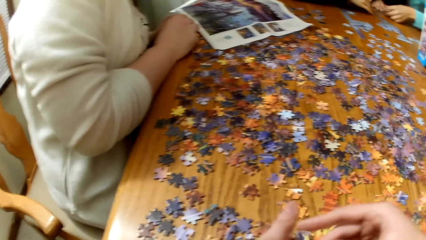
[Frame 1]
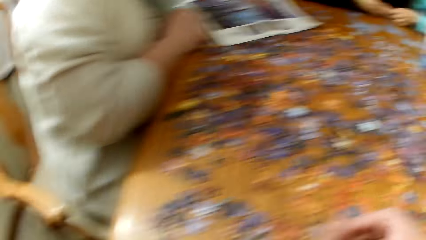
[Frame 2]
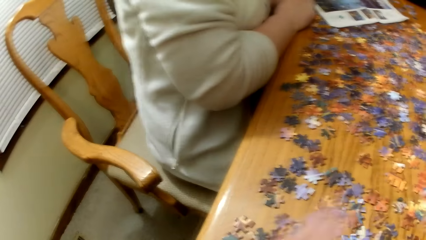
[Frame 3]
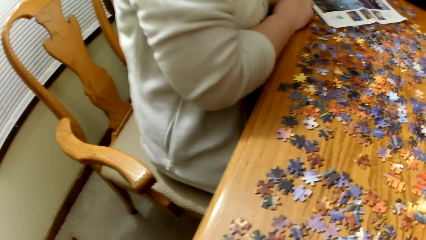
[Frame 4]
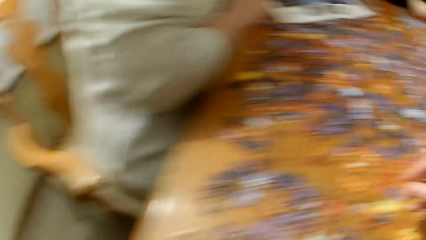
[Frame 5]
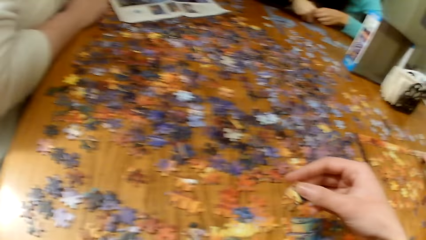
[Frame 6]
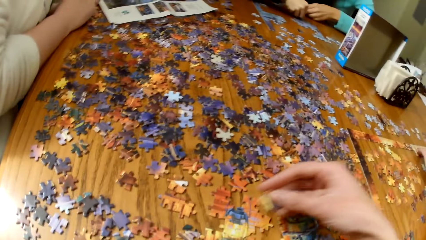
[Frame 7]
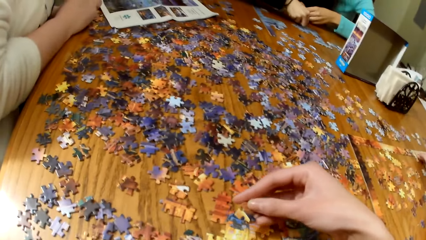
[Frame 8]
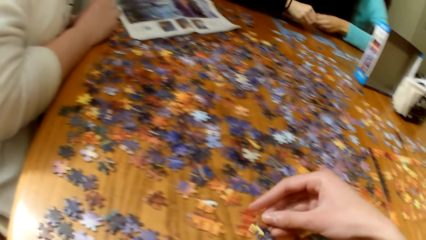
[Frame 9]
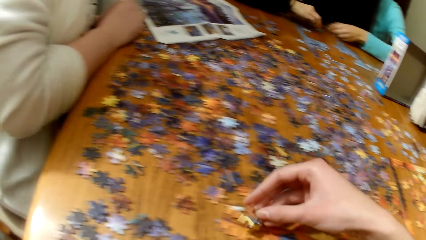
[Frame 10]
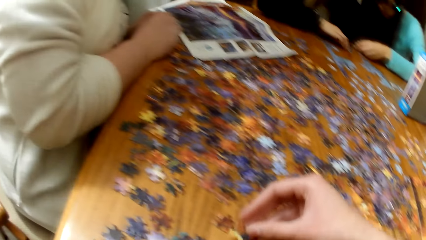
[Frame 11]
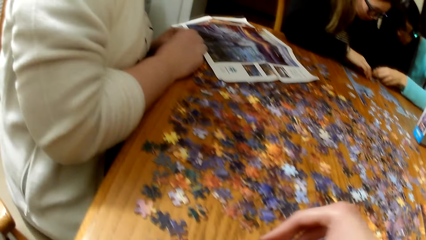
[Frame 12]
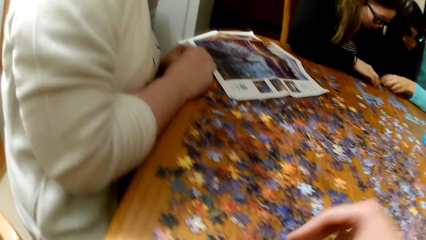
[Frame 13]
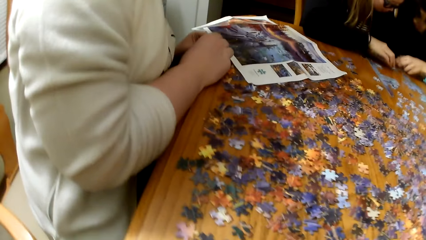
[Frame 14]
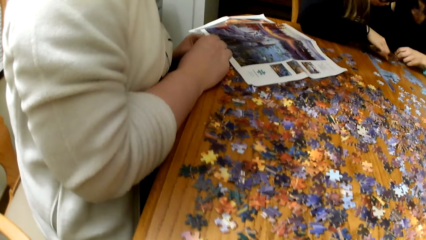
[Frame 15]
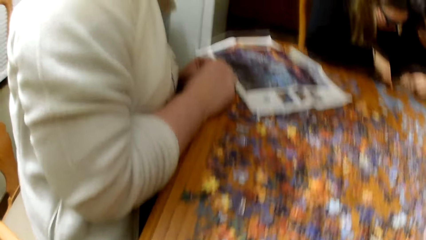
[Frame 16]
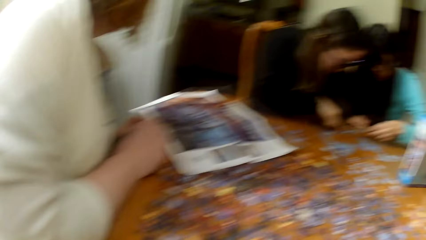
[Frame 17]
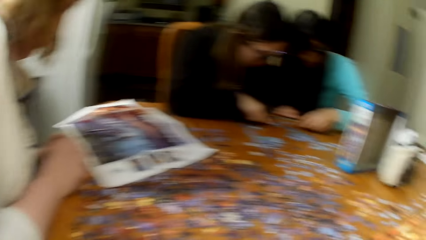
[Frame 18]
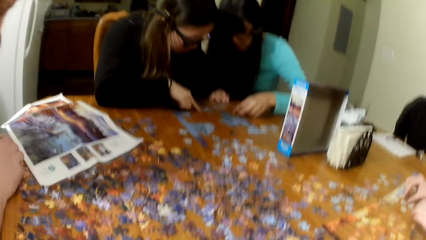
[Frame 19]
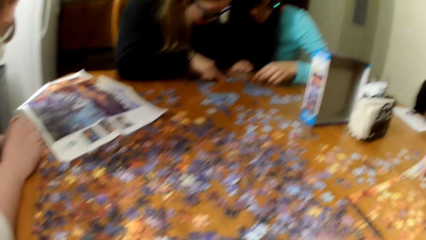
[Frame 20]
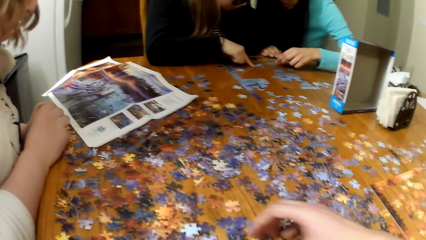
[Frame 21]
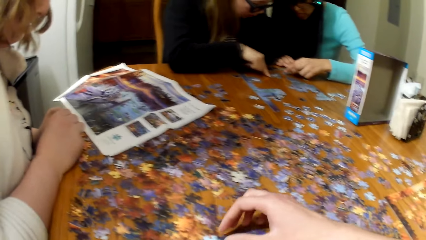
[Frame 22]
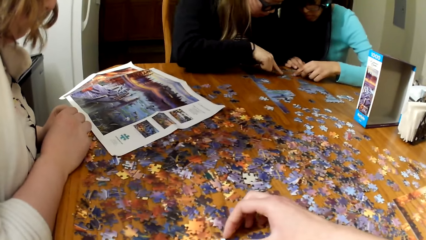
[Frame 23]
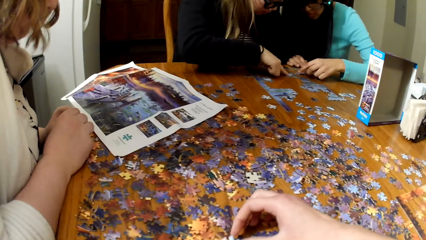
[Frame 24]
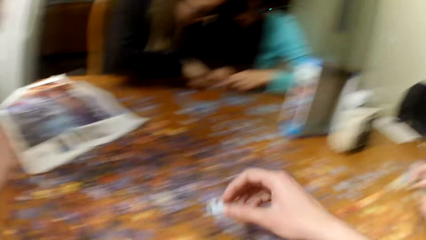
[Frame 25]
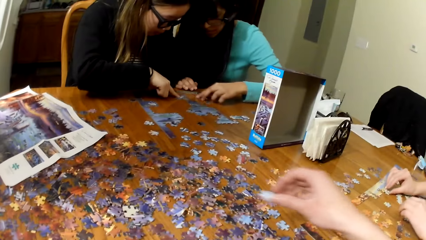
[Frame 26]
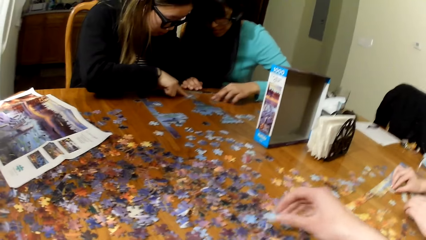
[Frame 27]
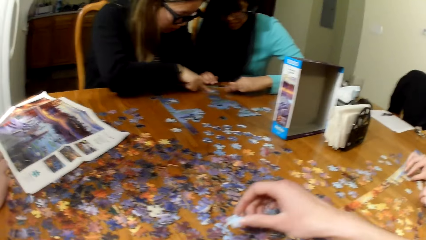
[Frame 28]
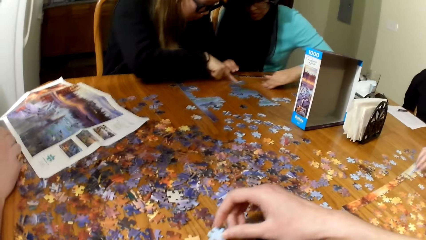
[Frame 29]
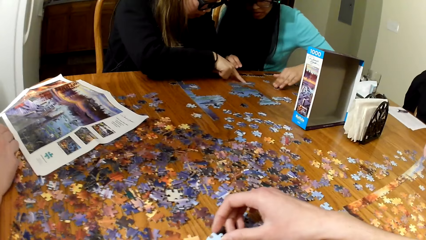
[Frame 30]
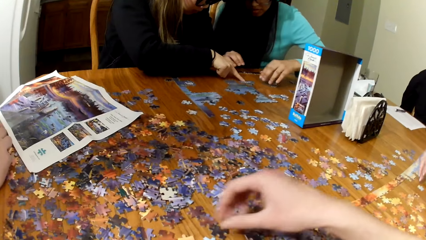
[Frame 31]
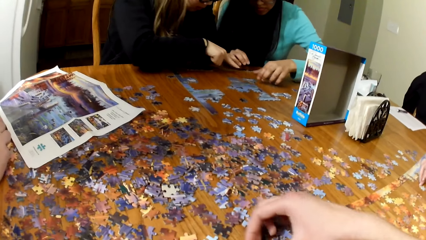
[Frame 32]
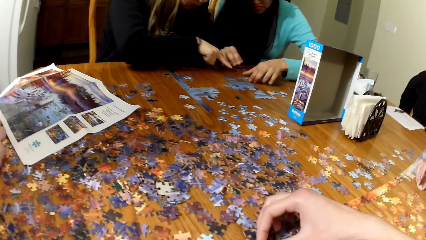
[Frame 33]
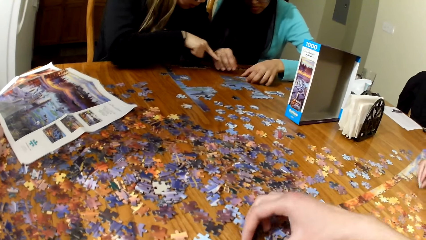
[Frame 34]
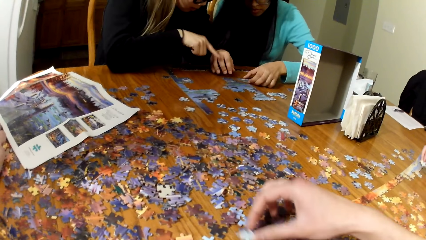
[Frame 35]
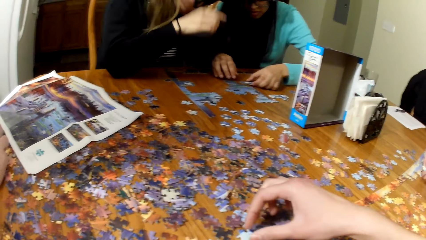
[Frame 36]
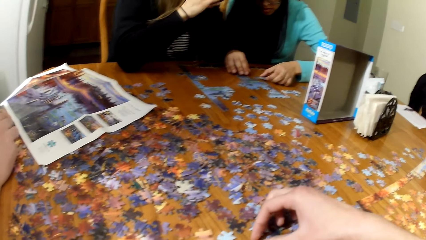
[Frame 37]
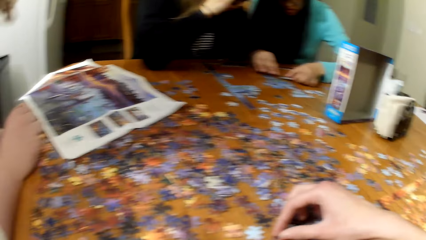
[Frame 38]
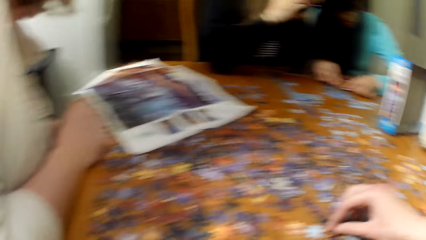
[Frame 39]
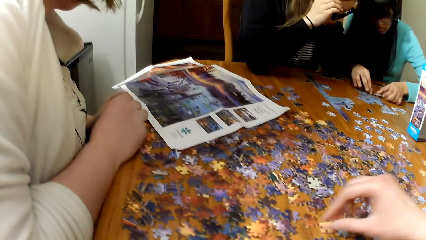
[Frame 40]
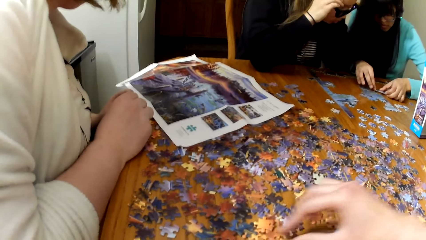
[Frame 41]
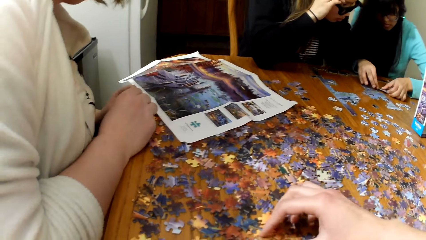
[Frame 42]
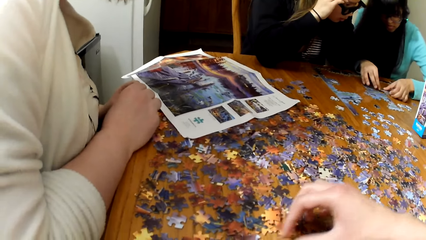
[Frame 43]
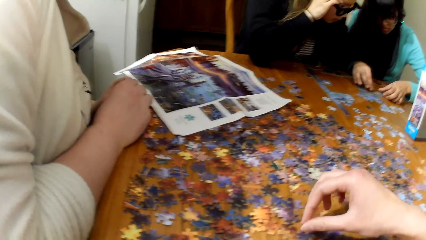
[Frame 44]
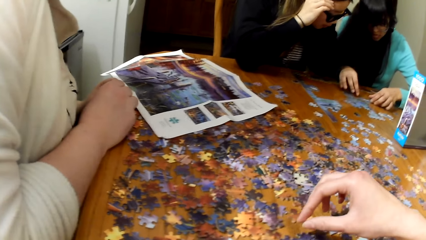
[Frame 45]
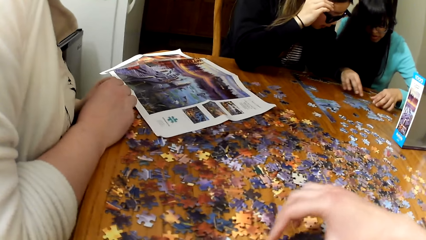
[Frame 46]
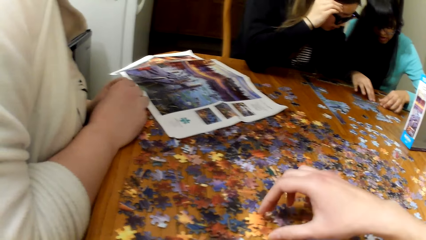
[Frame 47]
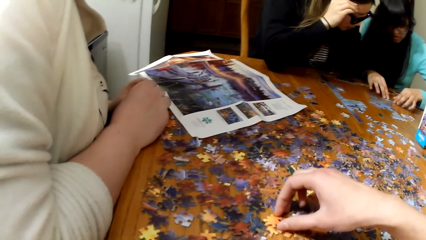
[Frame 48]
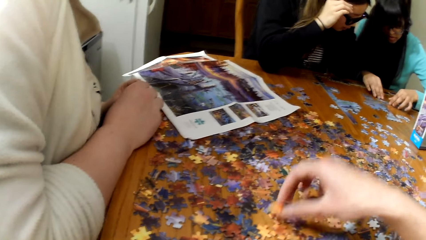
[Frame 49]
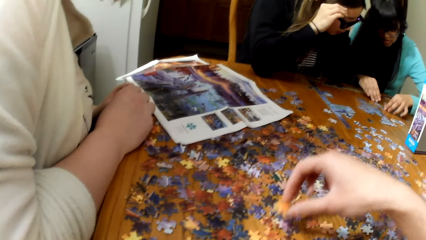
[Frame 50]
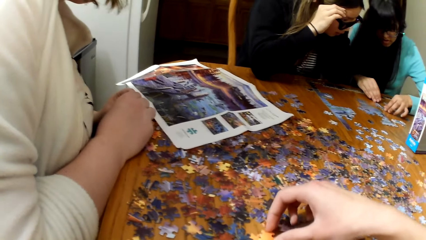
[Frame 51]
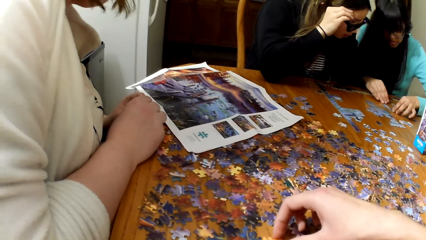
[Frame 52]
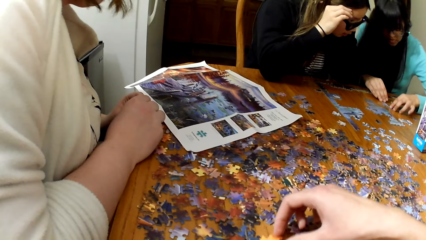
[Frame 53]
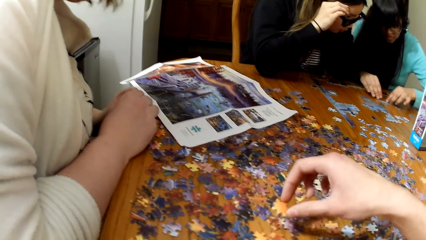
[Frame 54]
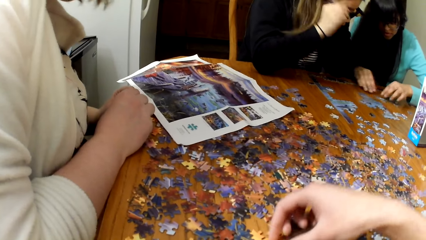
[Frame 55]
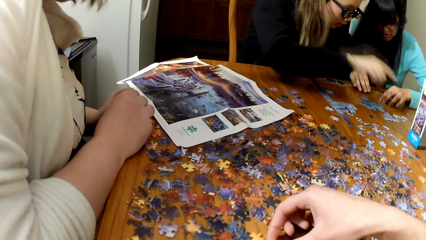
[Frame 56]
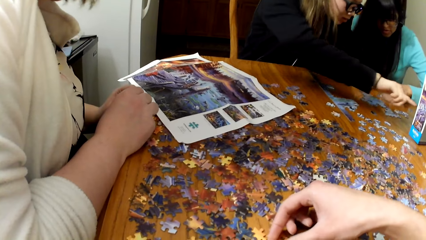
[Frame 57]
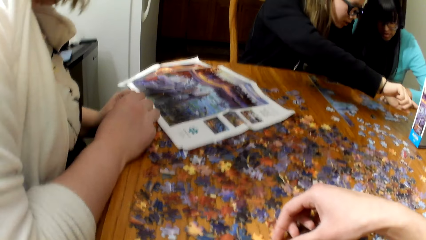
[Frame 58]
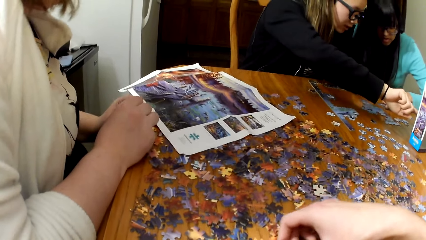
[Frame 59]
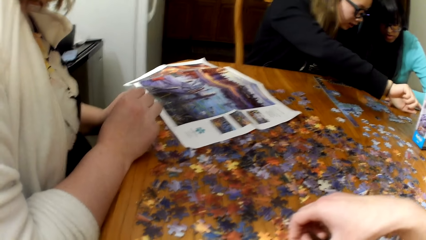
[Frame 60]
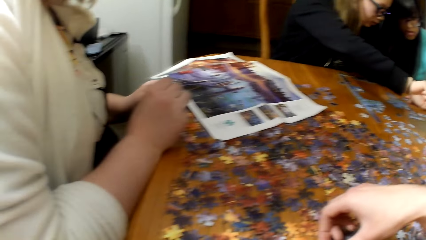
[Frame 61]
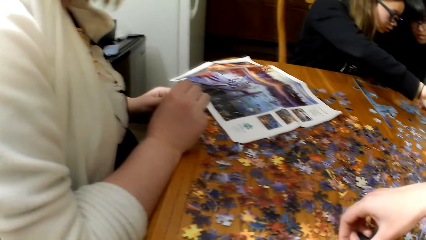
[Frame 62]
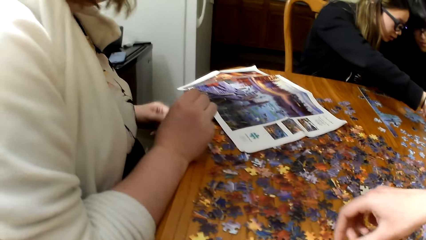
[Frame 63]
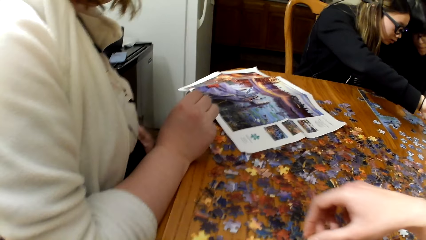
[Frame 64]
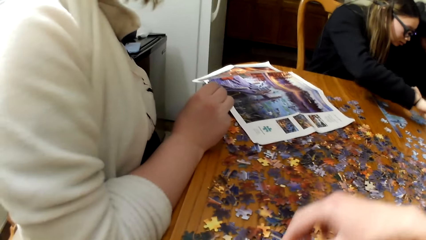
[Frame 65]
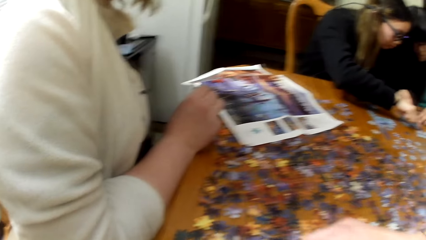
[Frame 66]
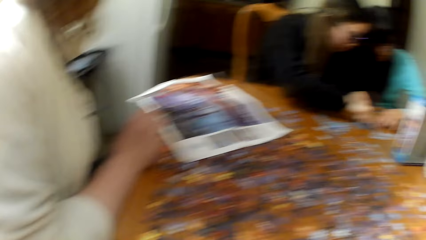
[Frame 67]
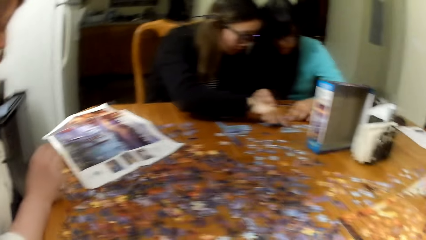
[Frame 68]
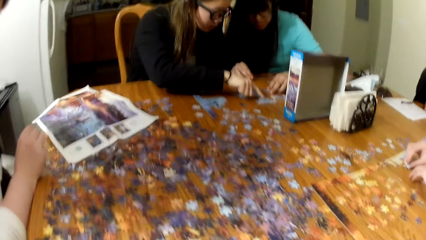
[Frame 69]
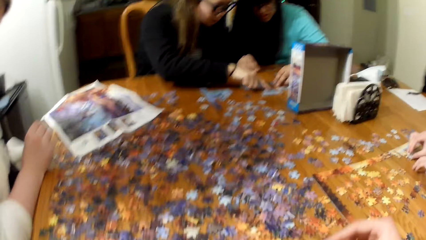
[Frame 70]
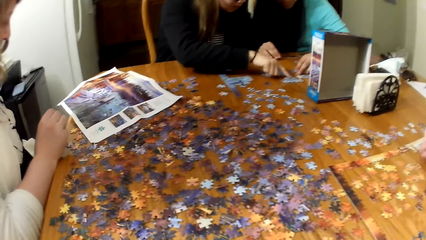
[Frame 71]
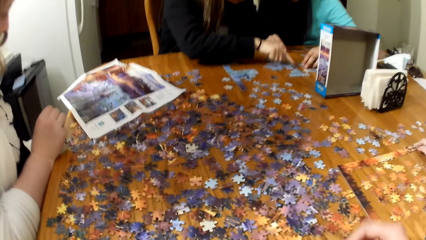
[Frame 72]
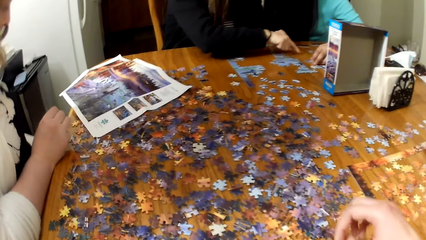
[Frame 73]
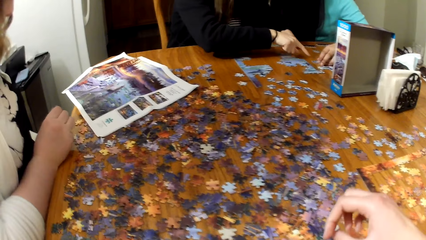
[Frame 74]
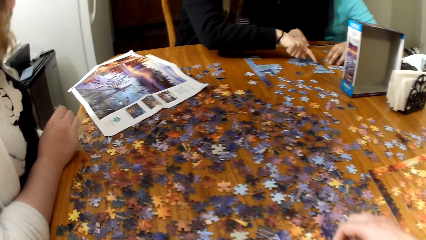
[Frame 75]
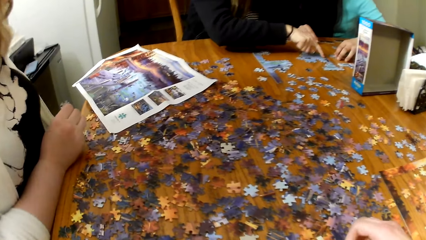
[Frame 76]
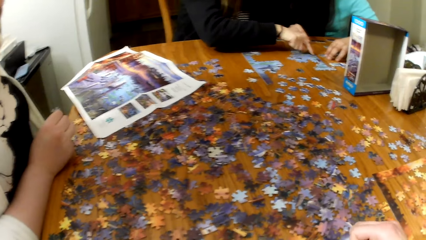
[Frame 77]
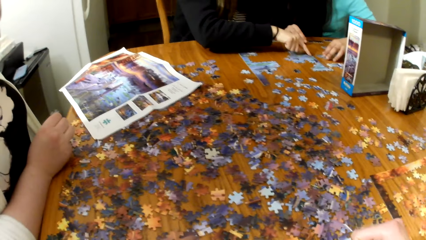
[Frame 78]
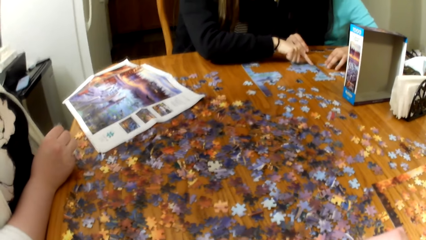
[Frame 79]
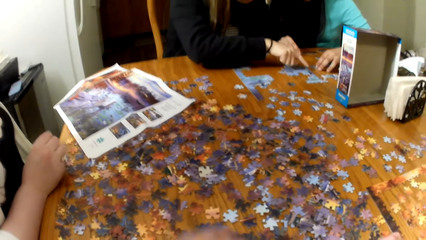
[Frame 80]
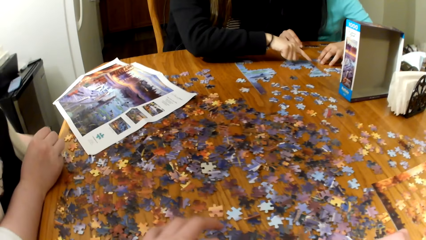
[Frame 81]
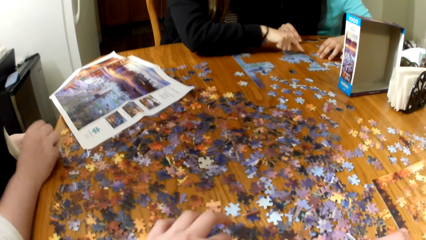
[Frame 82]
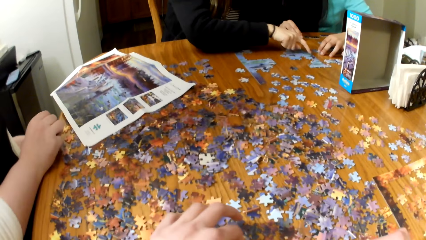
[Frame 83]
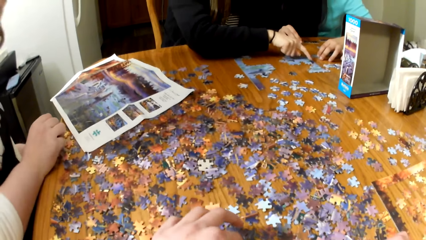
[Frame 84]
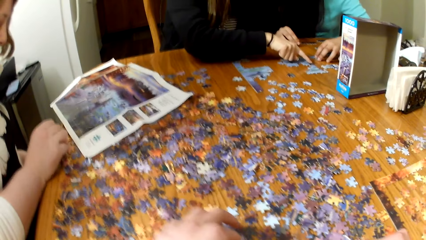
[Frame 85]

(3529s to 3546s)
The camera wearer plays the jigsaw puzzle. Two ladies play the jigsaw puzzle. The camera wearer plays the jigsaw puzzle.
